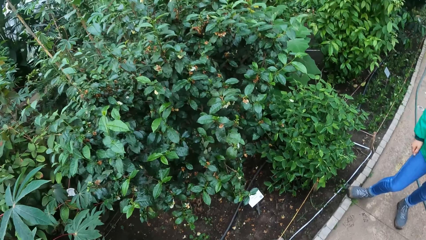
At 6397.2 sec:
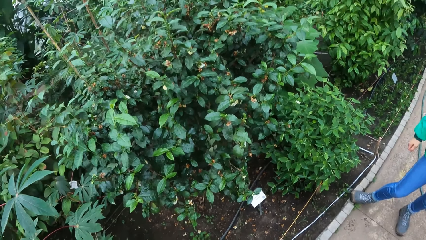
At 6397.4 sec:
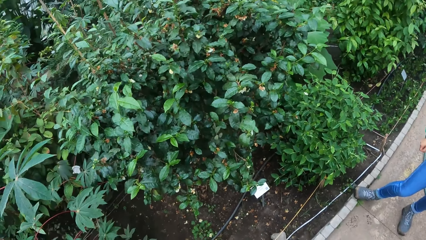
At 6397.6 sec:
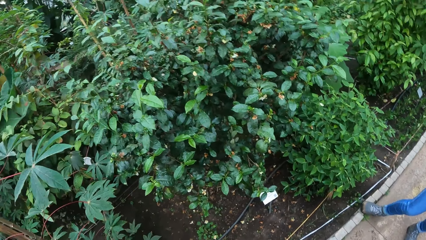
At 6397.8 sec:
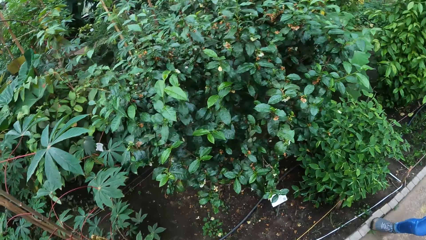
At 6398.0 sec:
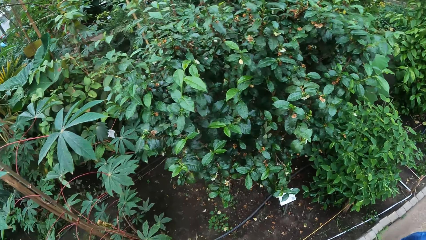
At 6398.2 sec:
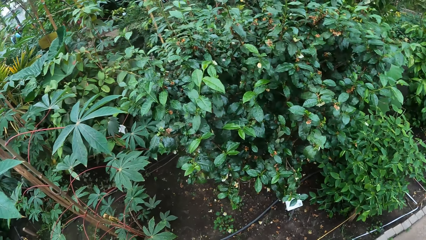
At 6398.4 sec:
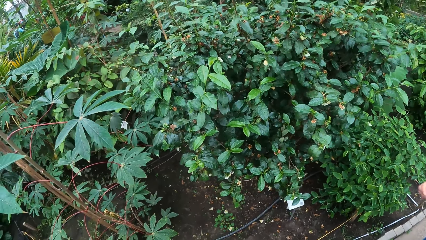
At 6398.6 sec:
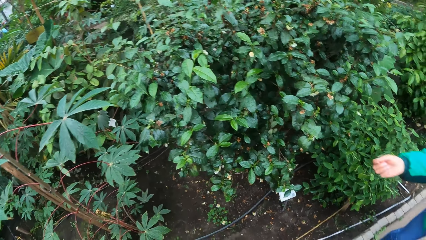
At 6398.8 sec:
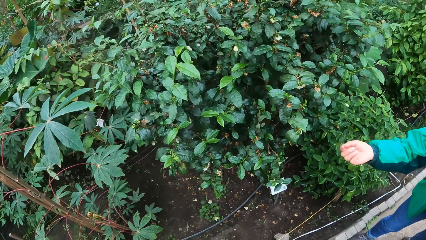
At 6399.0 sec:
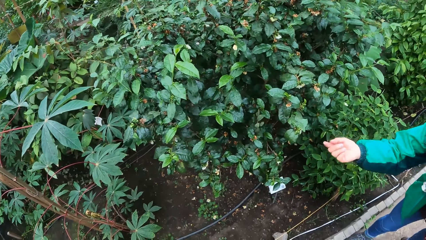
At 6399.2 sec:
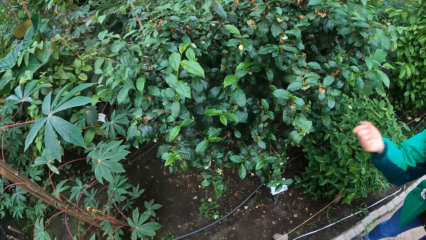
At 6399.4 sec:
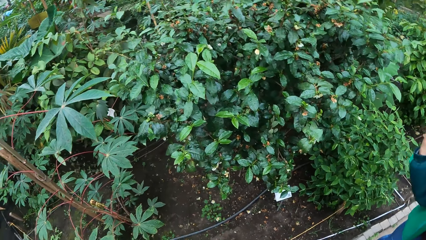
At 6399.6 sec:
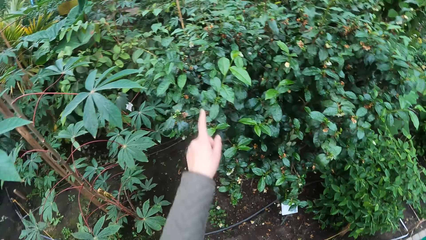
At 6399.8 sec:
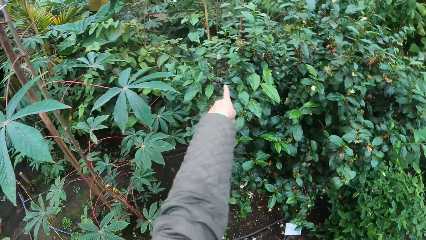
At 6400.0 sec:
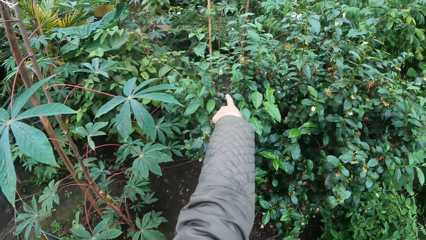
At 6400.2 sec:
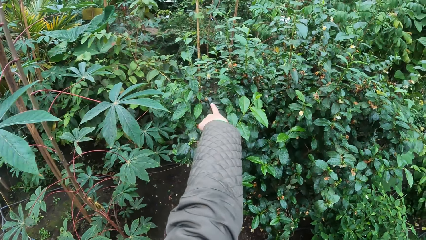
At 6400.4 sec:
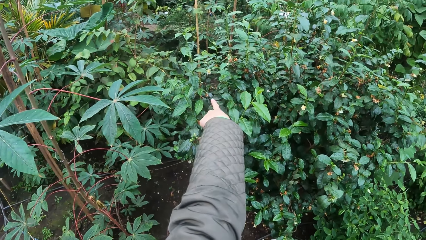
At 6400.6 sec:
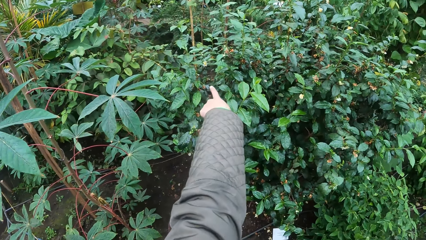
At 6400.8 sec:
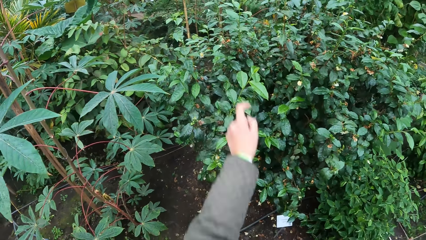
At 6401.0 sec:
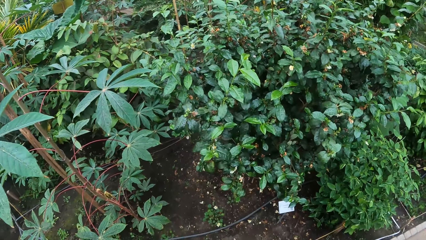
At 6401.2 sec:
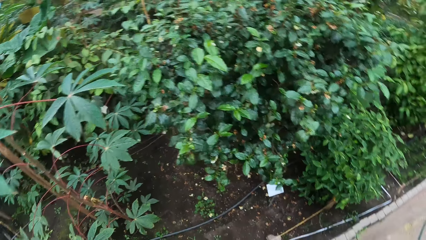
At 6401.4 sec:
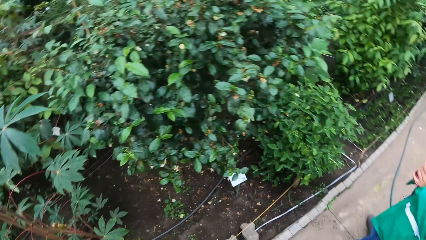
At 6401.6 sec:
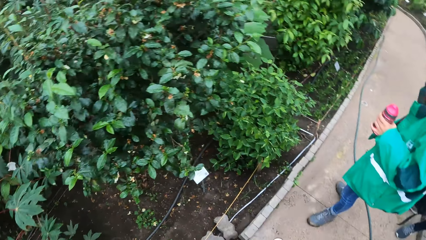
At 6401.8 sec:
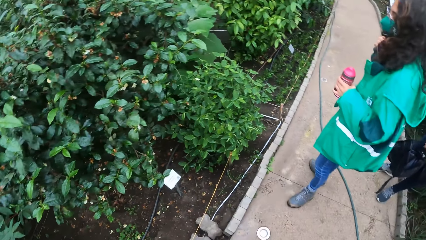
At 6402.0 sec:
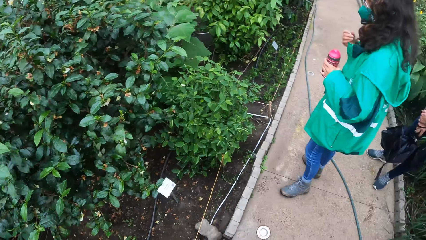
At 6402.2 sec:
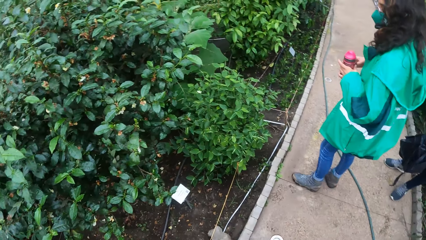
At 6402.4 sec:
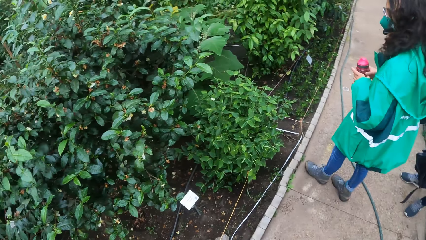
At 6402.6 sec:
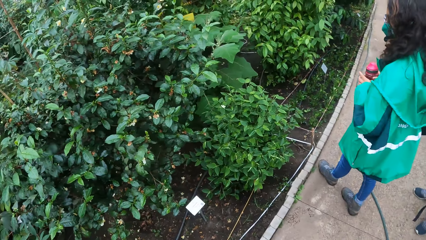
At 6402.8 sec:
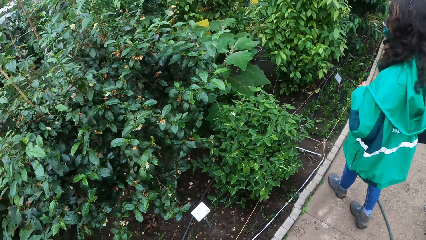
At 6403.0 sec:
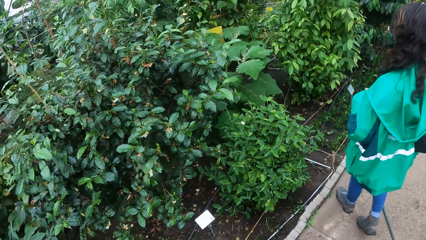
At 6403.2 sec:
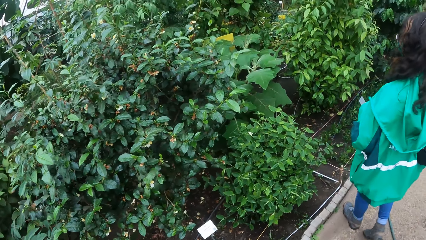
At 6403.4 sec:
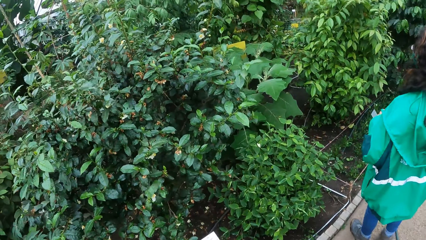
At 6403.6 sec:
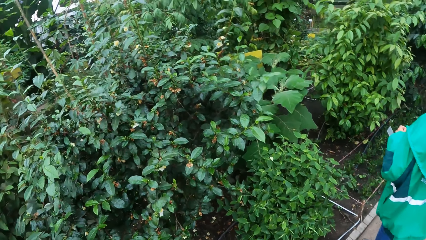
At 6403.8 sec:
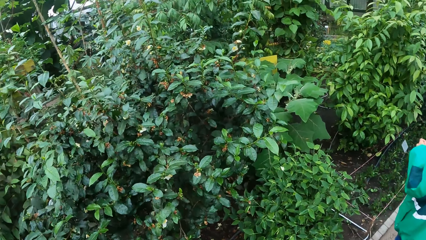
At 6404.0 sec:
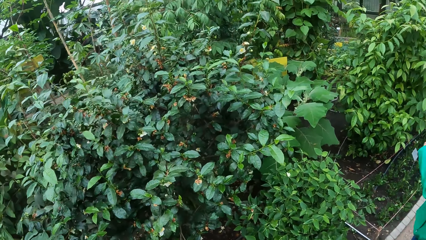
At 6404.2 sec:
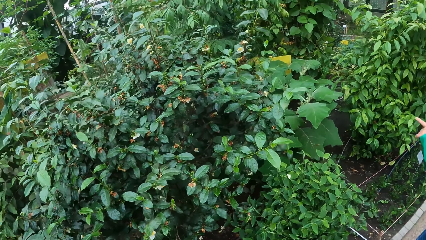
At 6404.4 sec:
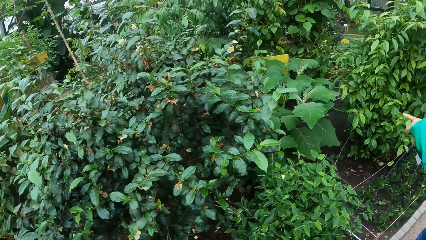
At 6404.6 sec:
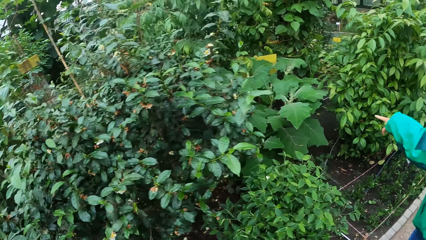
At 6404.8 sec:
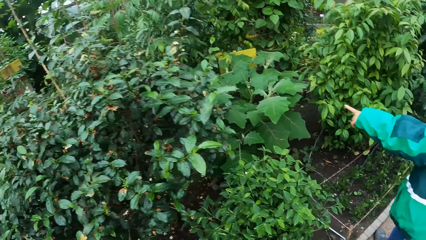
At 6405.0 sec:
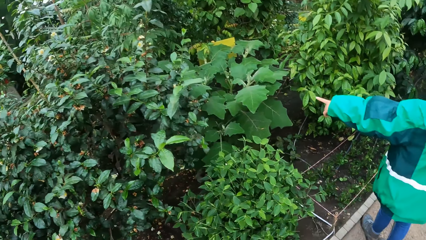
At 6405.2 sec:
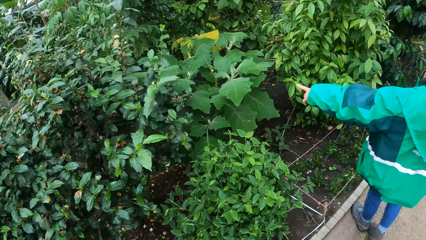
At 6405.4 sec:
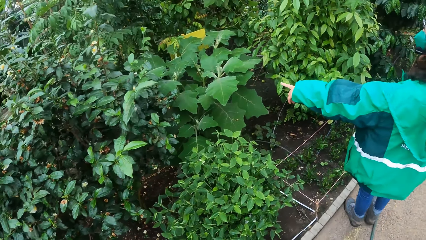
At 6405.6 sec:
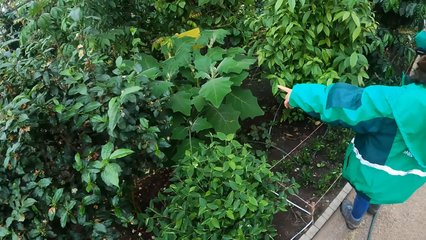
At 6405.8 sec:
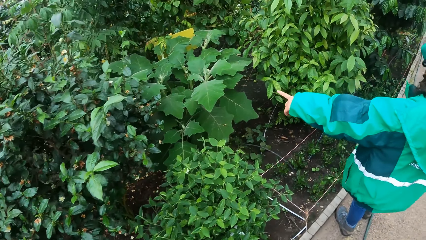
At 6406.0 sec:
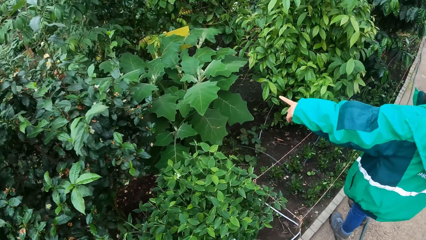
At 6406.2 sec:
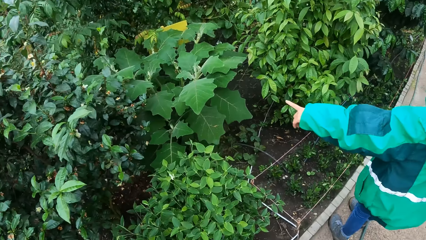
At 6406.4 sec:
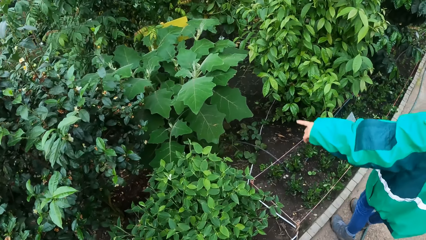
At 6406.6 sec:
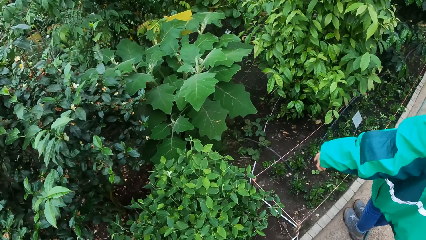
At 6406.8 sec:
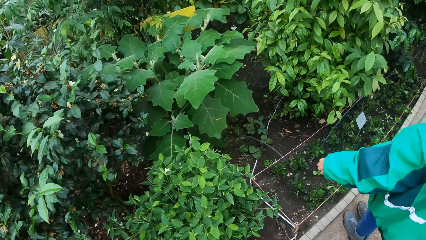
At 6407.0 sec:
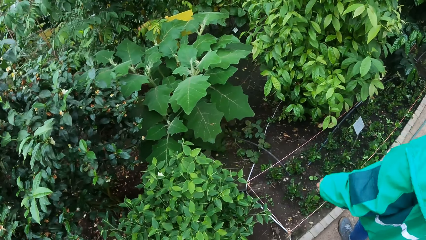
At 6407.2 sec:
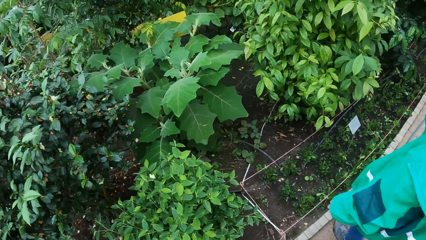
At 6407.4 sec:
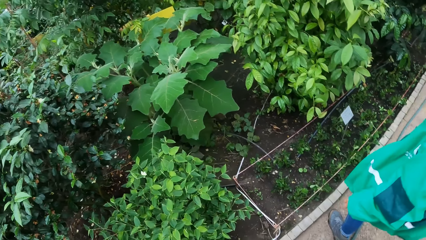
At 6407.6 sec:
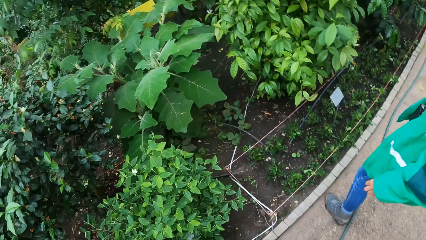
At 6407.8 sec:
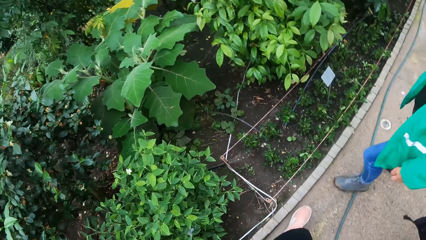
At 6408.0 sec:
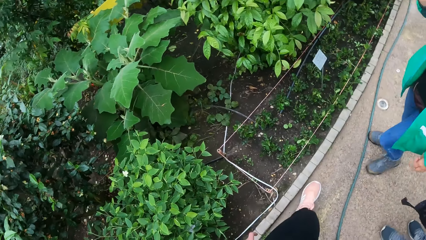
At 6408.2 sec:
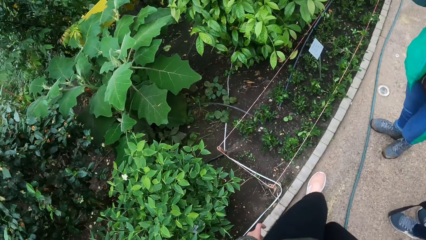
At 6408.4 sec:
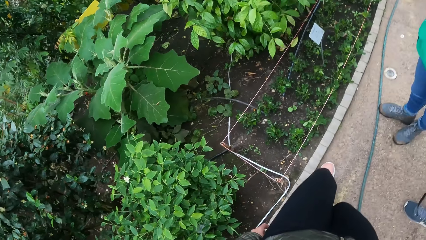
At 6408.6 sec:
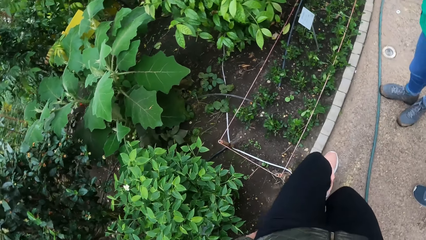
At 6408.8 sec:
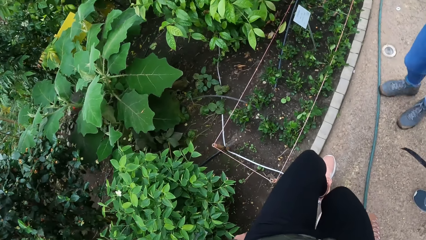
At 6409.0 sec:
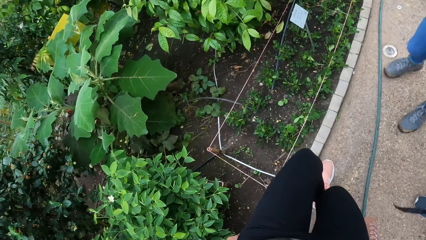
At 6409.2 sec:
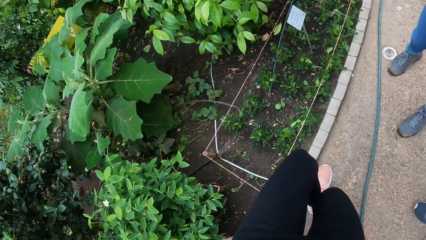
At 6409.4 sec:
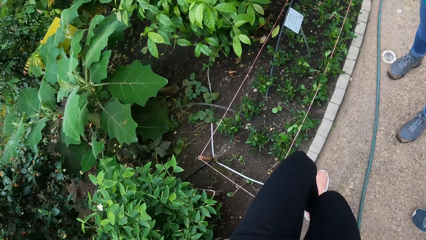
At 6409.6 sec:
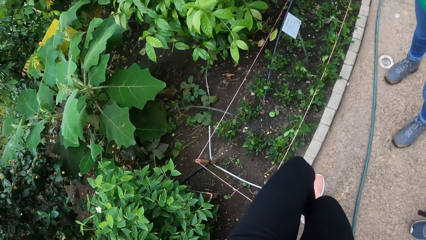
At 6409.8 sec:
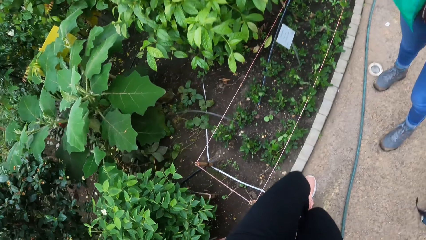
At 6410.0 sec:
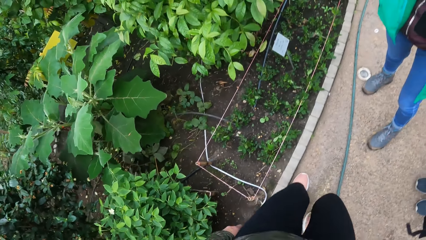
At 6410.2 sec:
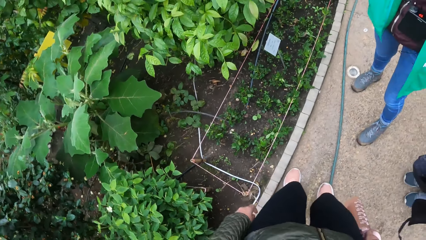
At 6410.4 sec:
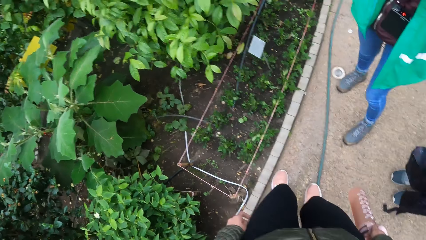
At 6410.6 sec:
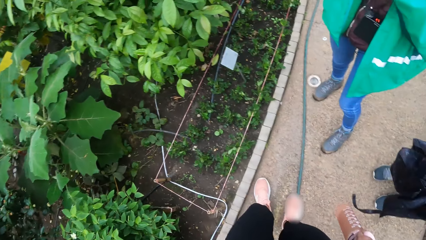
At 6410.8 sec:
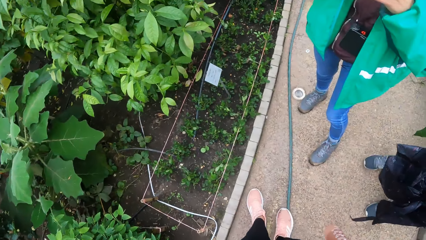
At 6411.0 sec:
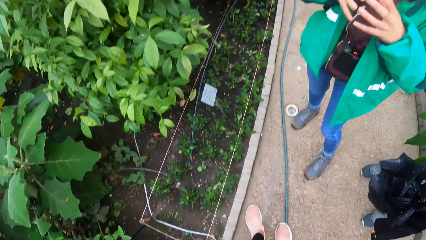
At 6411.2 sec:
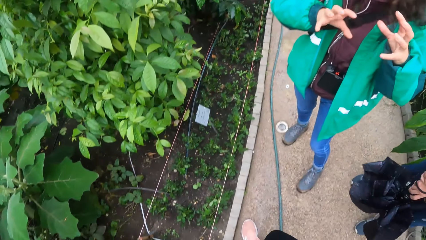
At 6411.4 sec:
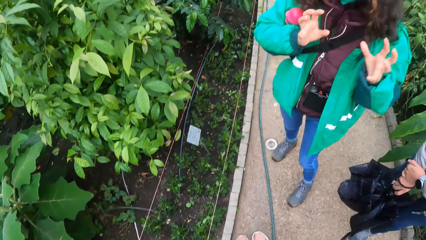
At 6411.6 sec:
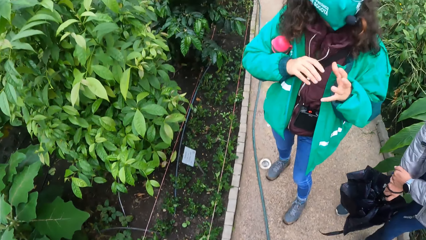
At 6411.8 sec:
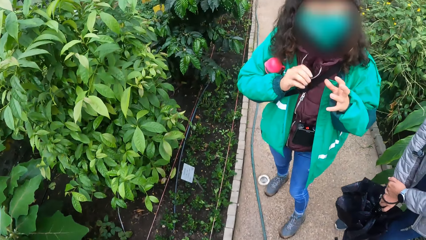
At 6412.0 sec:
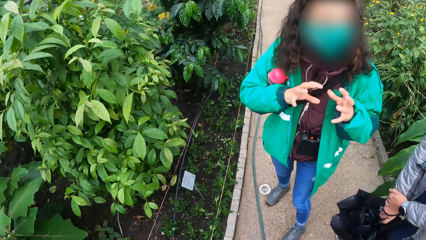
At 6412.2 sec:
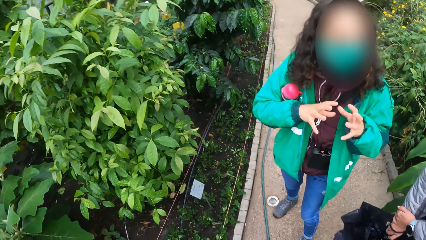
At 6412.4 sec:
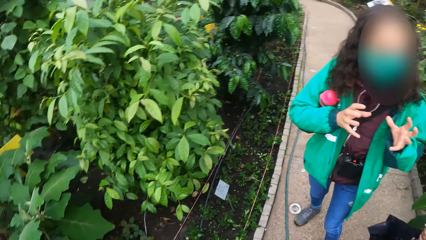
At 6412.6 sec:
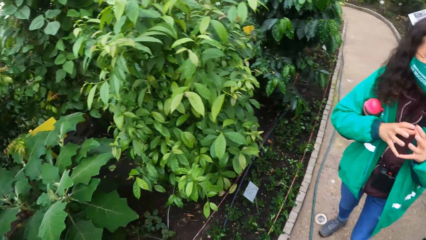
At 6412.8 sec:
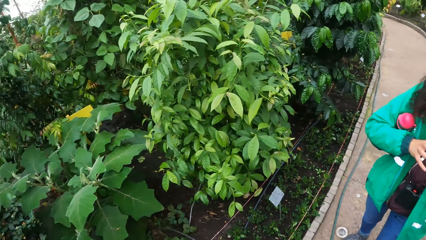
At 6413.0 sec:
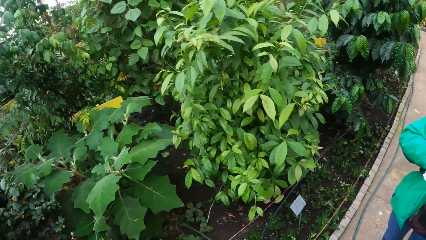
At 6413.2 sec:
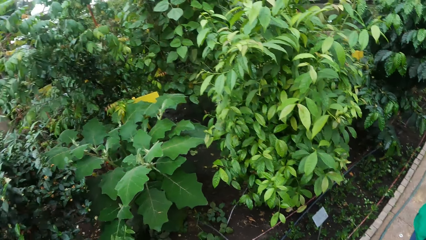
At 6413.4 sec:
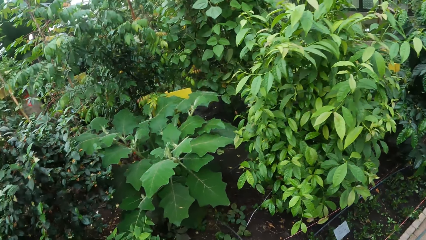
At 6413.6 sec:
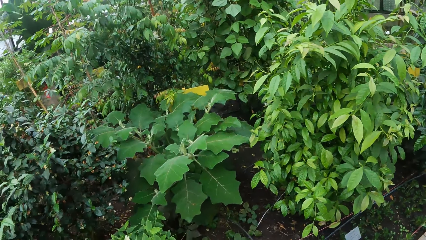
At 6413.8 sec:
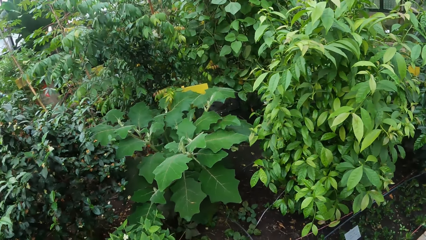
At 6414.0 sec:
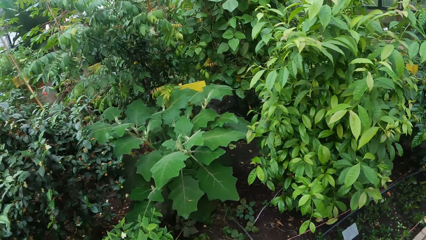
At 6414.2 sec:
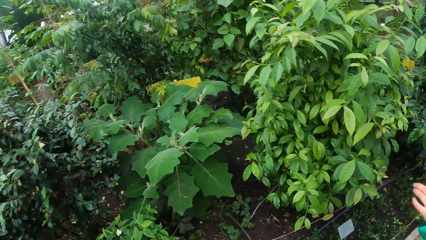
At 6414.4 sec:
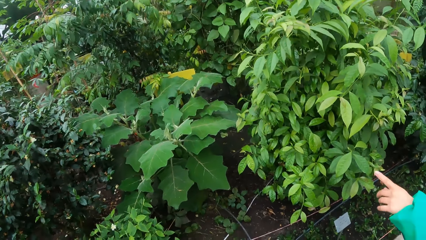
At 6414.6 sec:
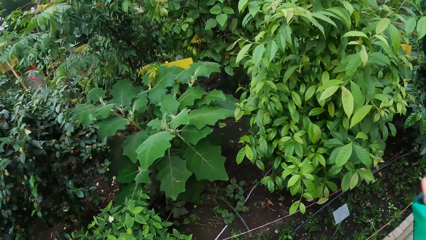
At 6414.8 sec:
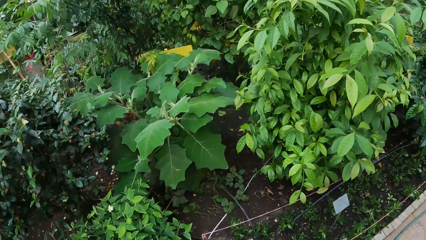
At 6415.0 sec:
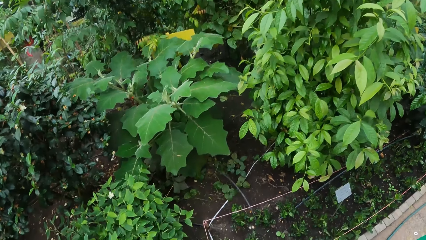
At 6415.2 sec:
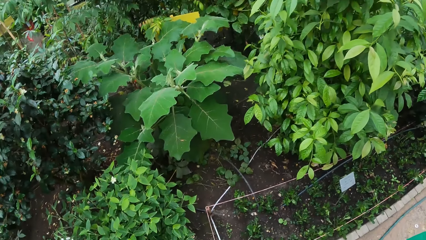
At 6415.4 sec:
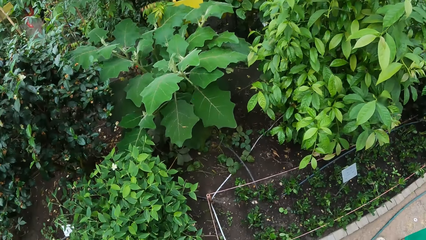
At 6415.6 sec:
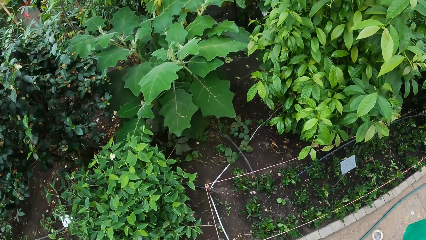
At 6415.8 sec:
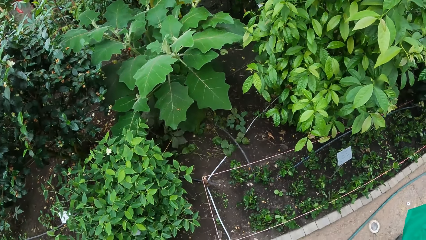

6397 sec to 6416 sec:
The camera wearer points at leaves. A lady leads the camera wearer. The lady talks with the group.
